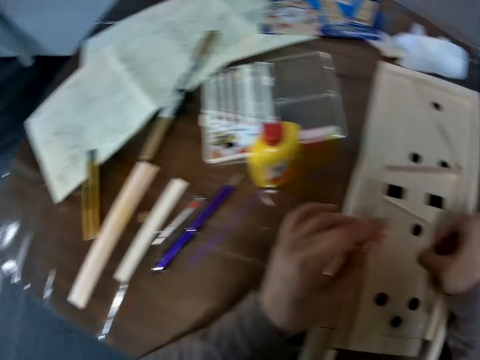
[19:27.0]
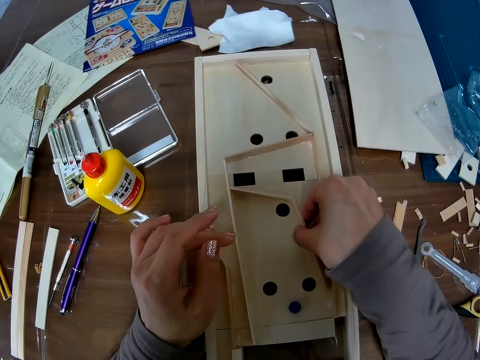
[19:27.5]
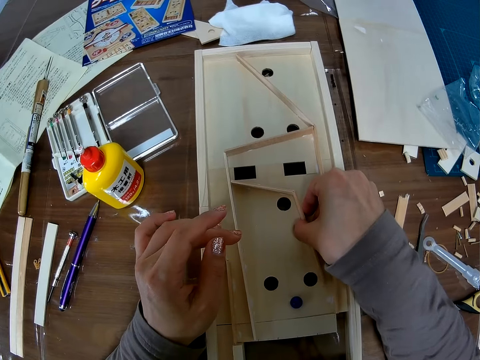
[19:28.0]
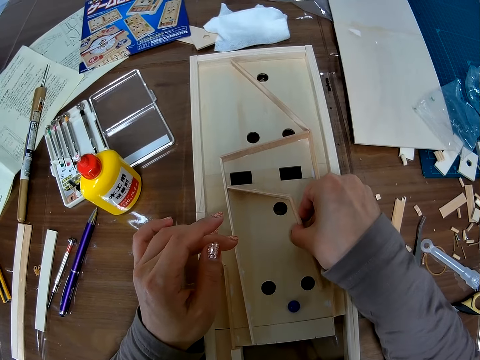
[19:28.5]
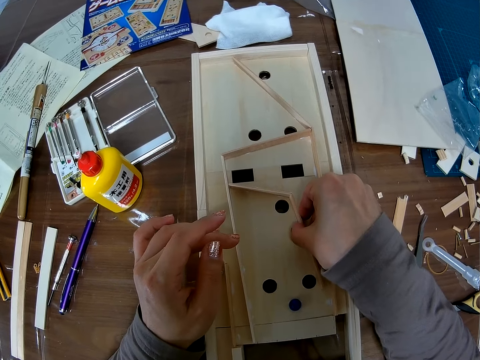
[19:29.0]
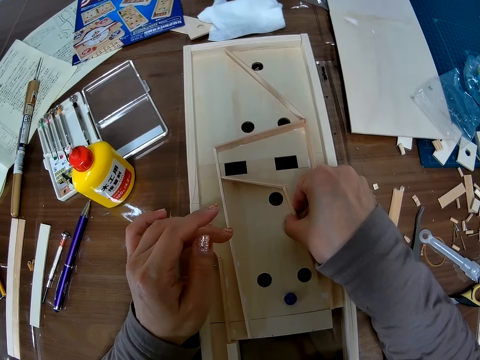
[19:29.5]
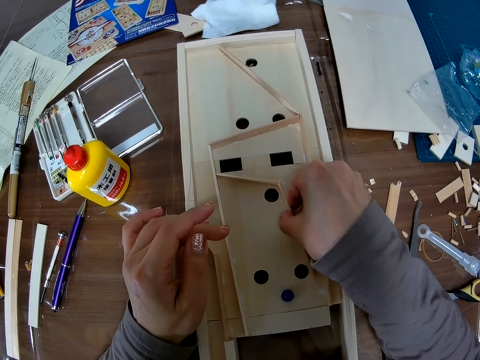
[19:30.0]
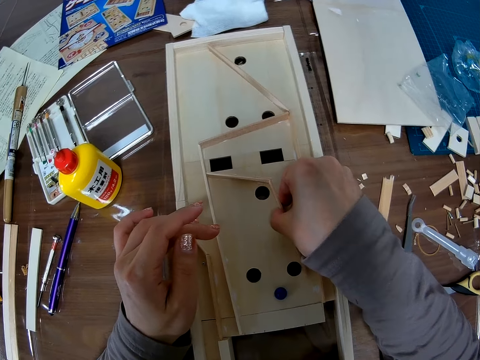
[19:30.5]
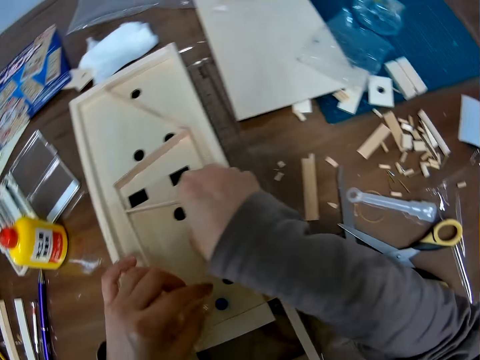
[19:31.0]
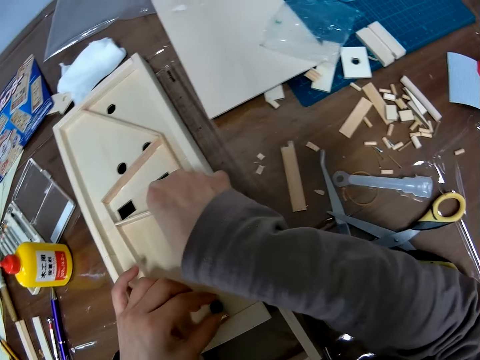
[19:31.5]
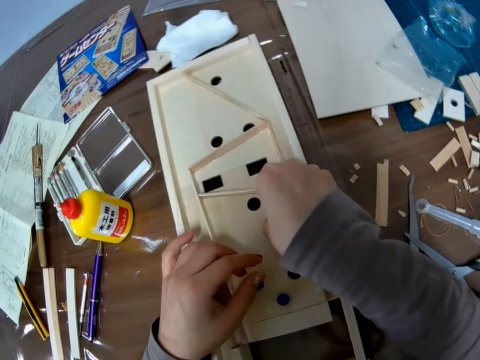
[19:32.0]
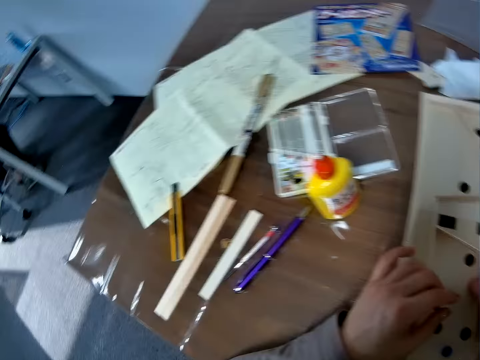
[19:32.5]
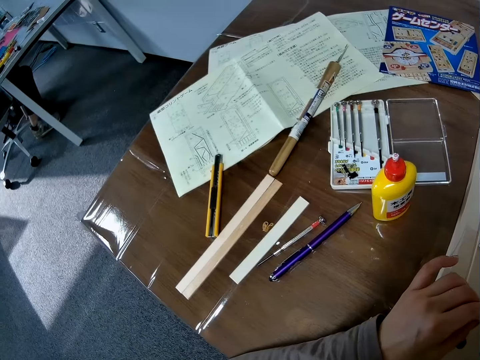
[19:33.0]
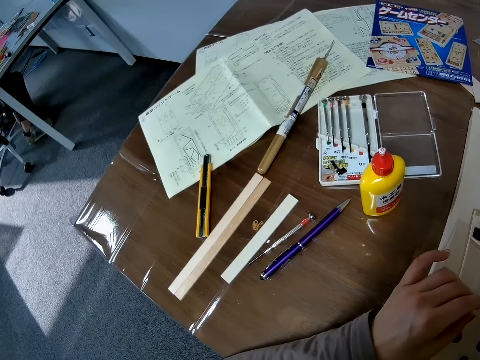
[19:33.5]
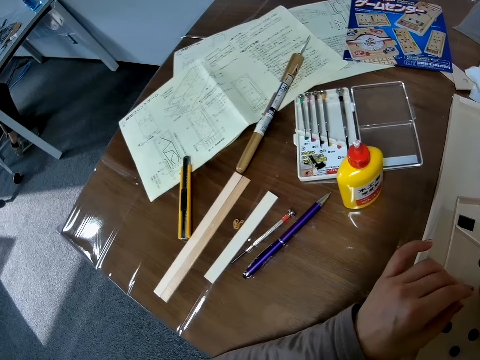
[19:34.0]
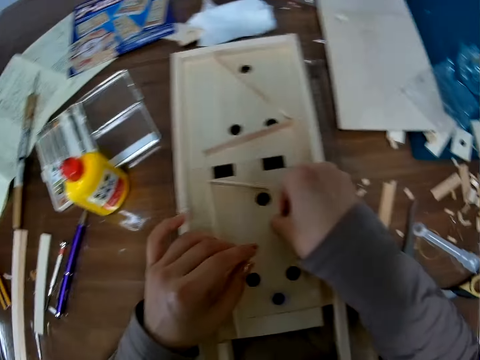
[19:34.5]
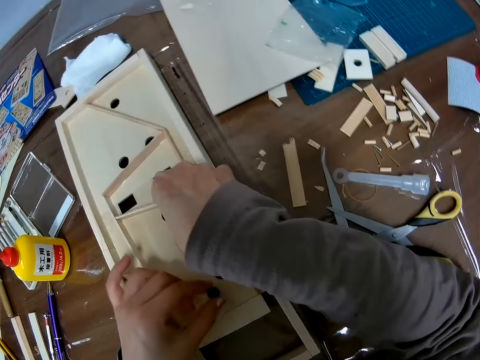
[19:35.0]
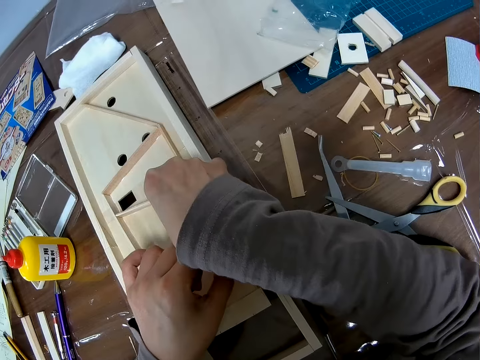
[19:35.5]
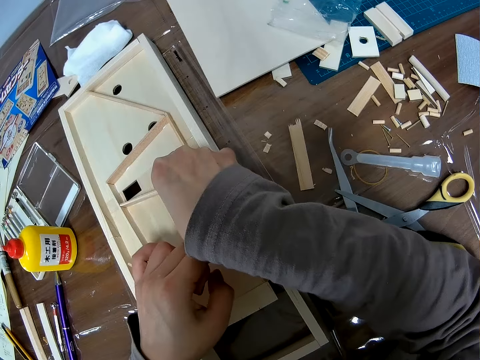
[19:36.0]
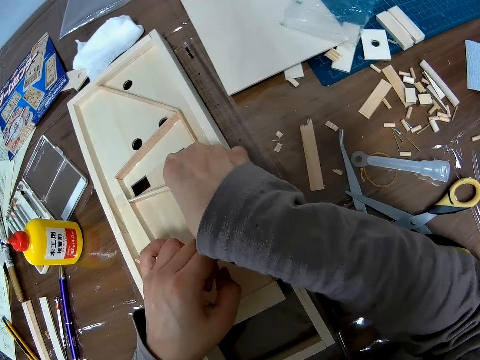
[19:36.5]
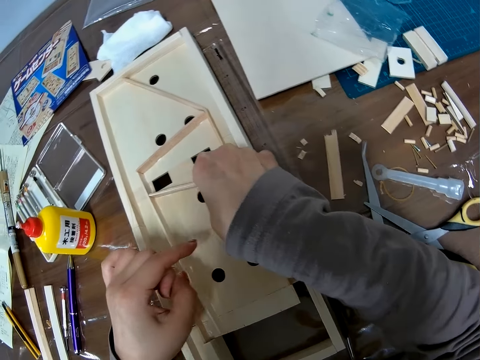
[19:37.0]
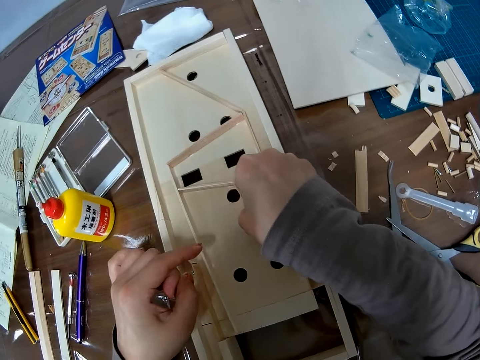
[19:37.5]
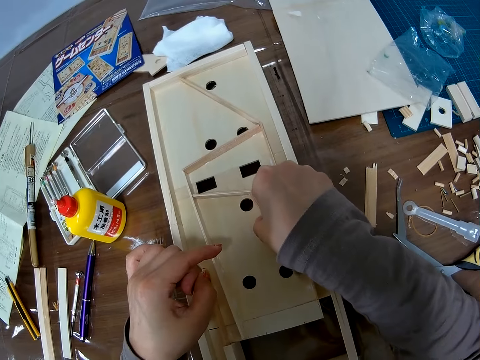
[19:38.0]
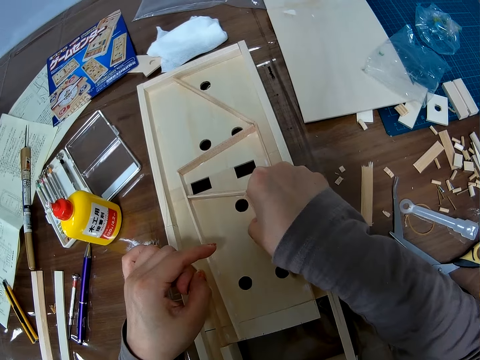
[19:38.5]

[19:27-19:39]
The camera wearer fixes the wooden block in the wooden craft with her right hand. She moves the glass marble a bit. She looks at the illustration paper. She picks up the glass marble, drops the glass marble on the wooden pinball machine, and strikes the glass marble with her finger.

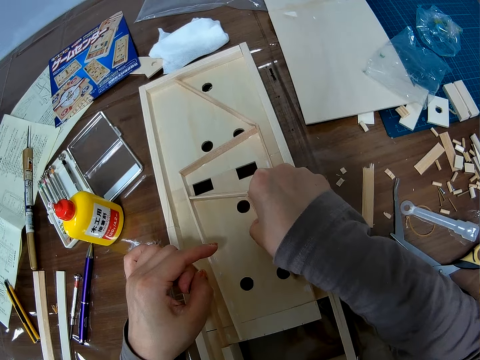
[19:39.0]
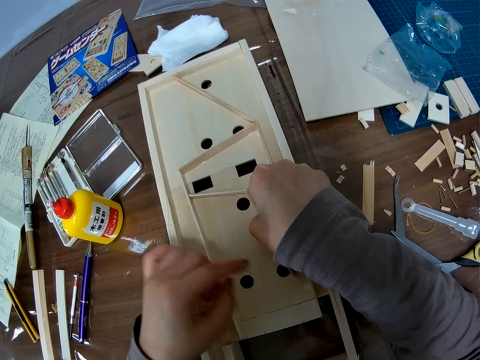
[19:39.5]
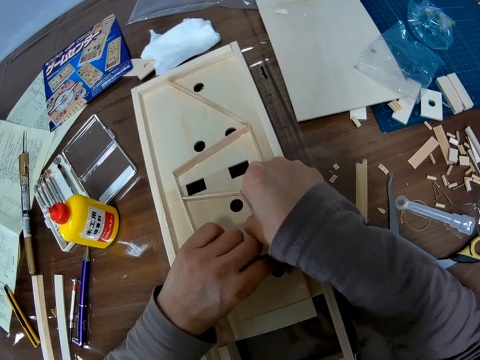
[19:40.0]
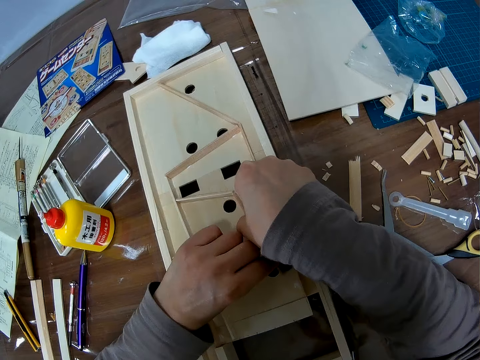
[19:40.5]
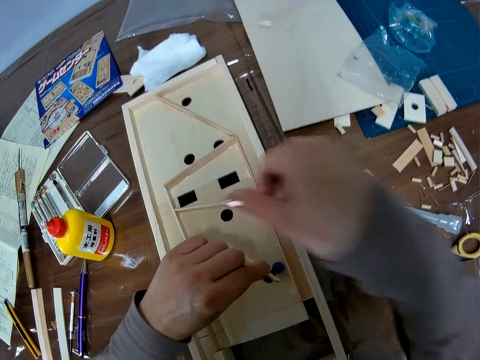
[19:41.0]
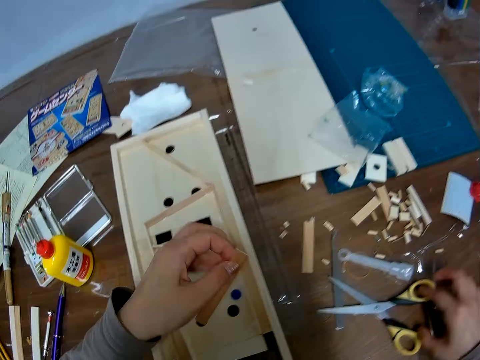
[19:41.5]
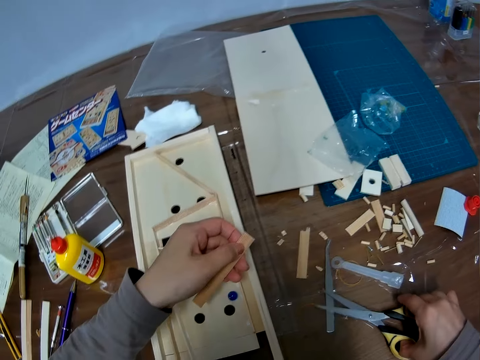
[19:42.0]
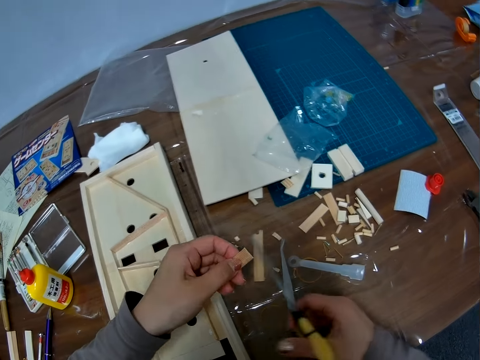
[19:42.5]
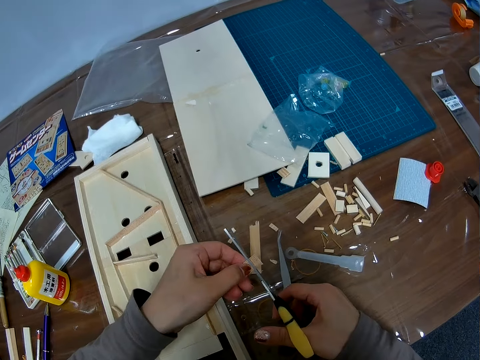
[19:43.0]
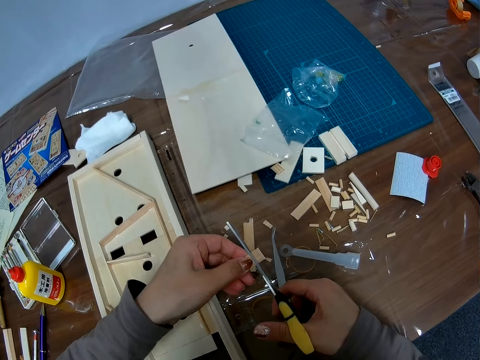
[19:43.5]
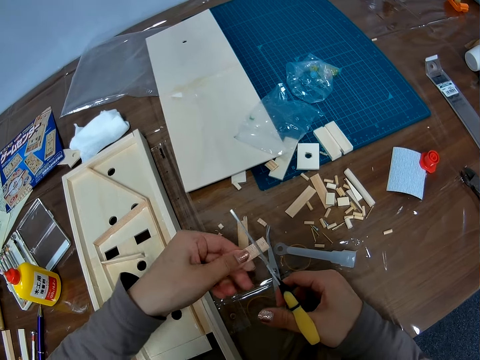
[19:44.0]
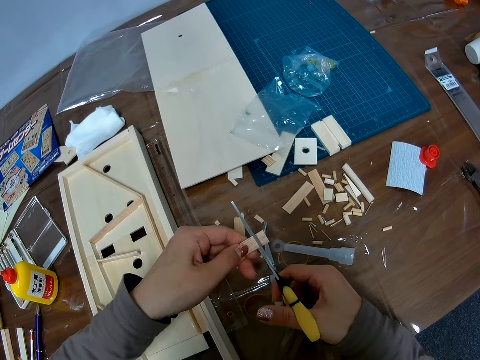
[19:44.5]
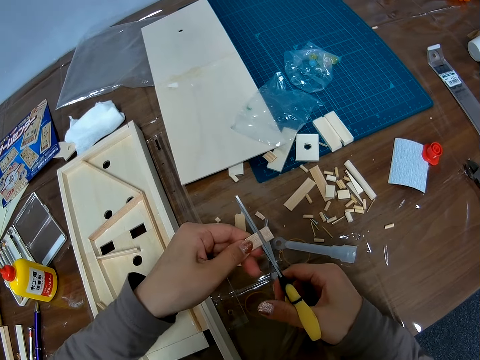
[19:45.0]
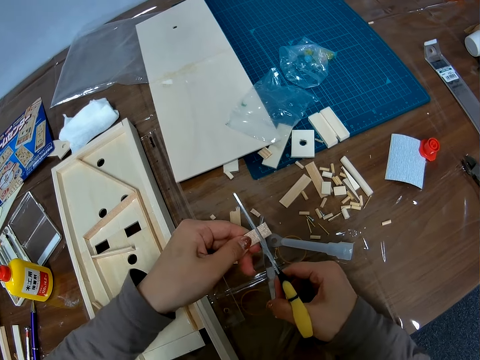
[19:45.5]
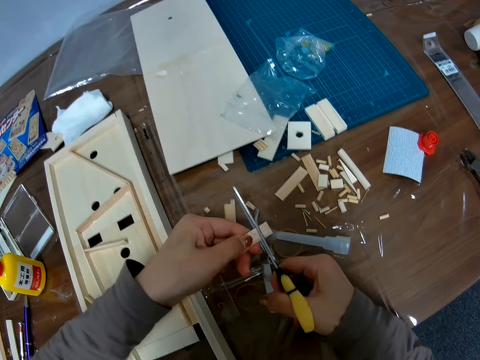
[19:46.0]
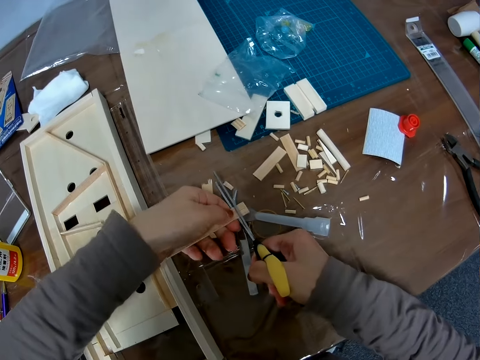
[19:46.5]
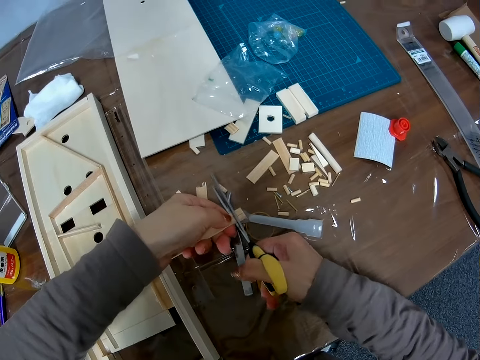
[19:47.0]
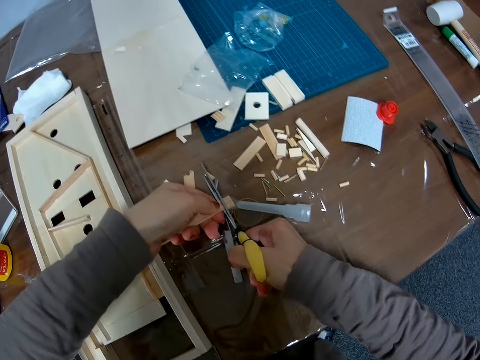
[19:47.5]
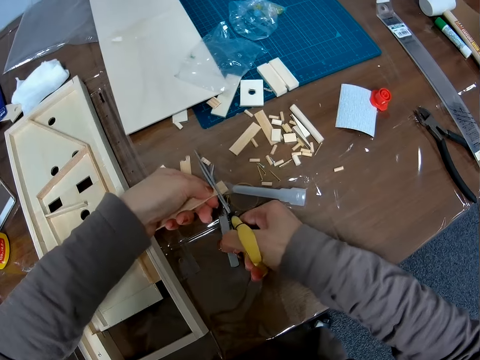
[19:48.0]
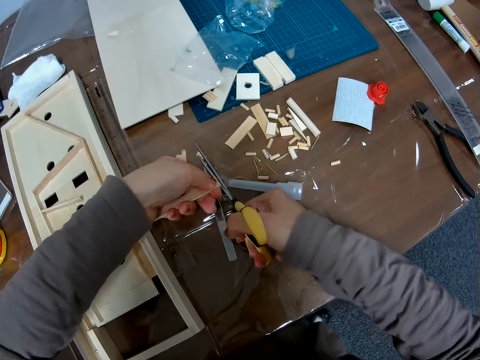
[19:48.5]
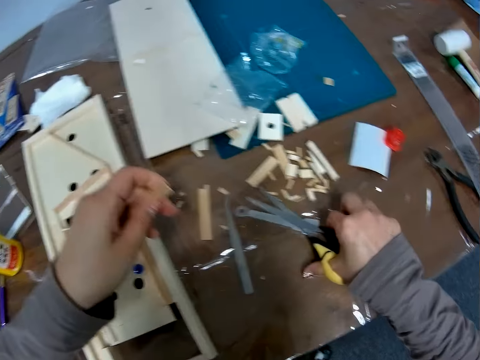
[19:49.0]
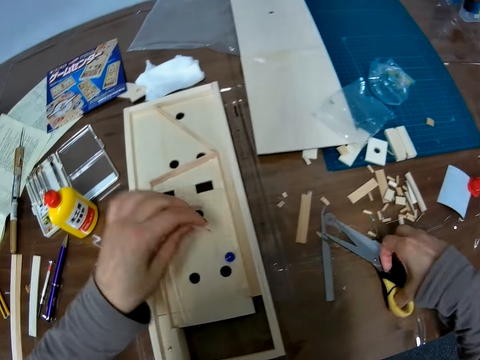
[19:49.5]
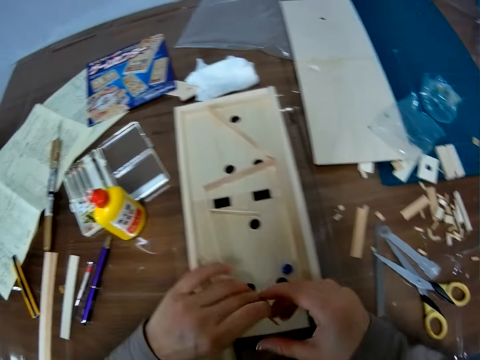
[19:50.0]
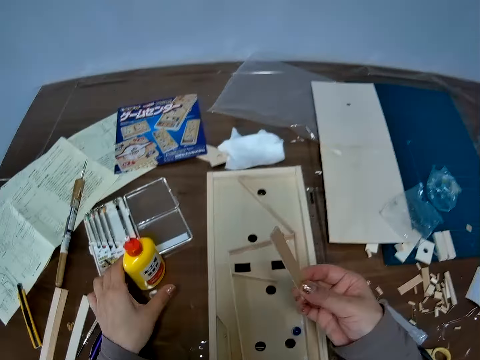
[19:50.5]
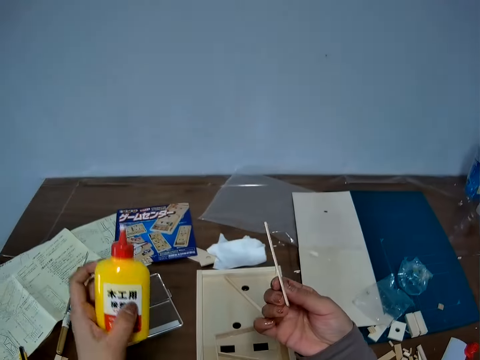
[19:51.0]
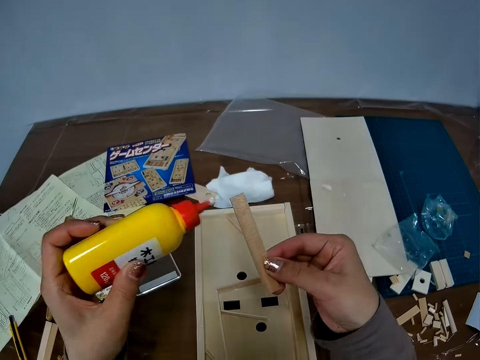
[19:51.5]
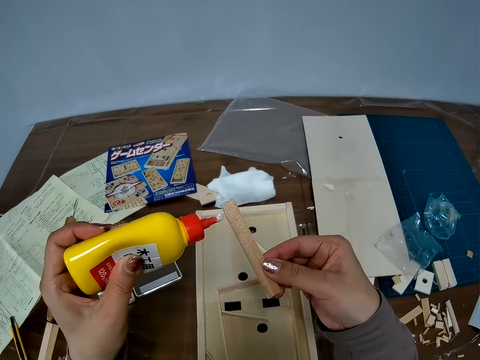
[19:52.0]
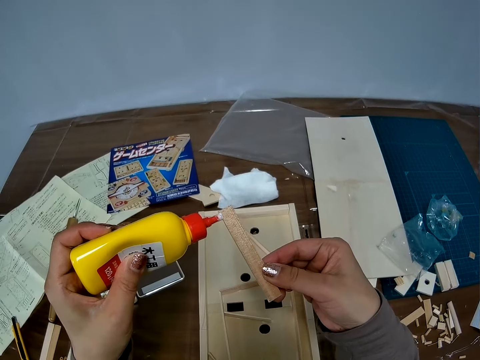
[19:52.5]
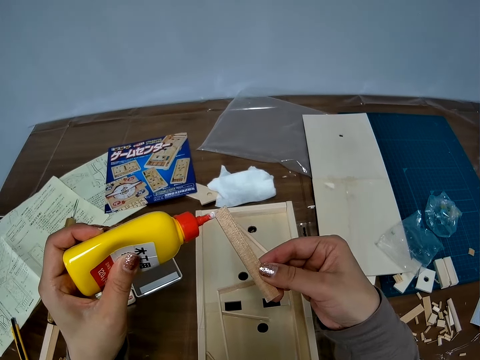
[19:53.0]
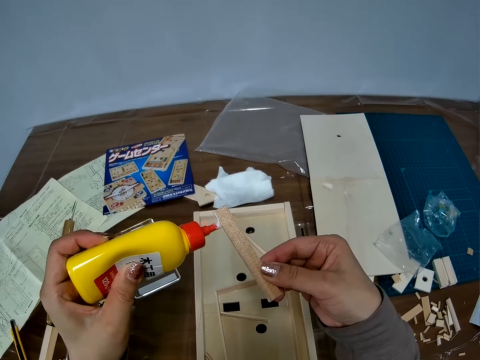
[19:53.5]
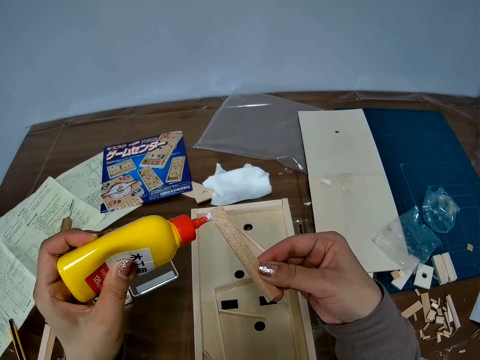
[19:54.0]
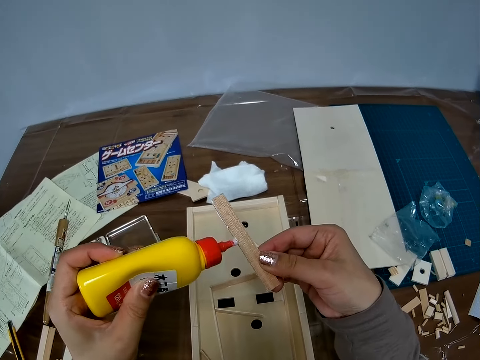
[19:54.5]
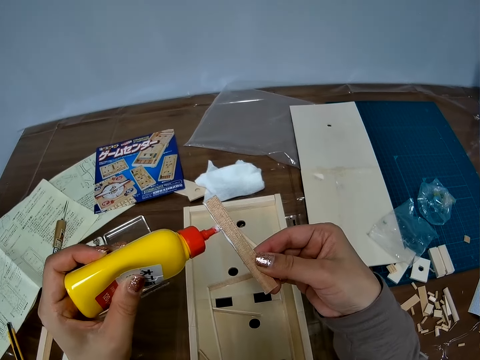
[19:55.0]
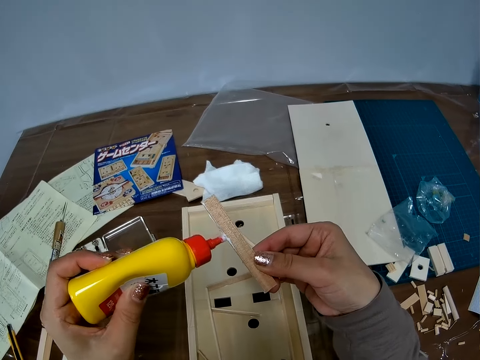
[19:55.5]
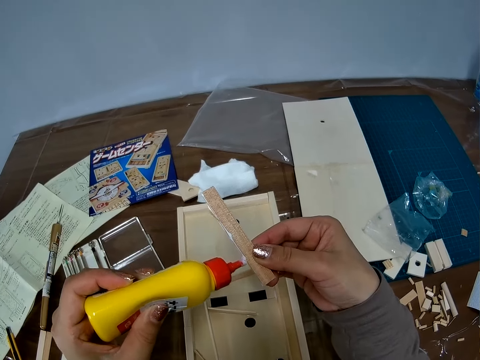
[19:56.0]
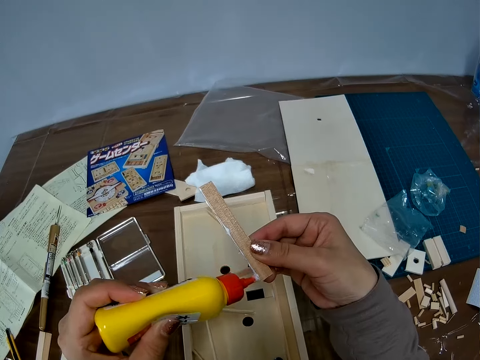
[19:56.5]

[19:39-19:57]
The camera wearer picks up the wooden block, and holds the wooden block. They pick up the scissors on the table. They cut the wooden block with the scissors. They place the scissors on the table. They hold the wooden block with both hands. They pick up the bottle of adhesive glue from the table. They apply the adhesive glue on the wooden block.
